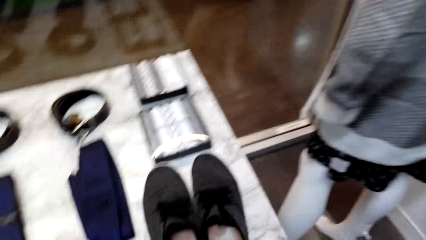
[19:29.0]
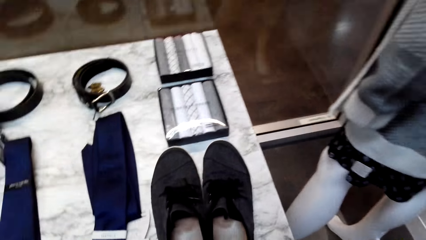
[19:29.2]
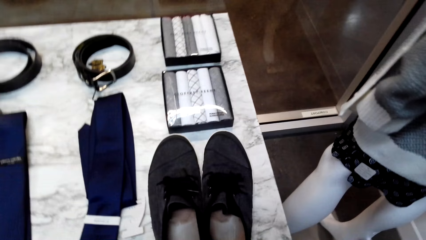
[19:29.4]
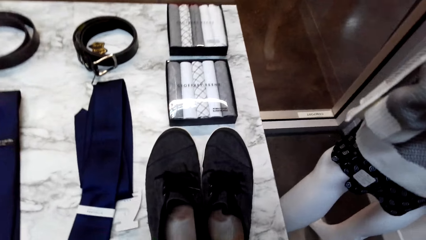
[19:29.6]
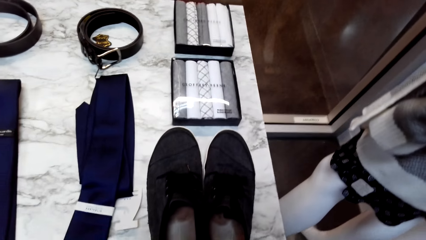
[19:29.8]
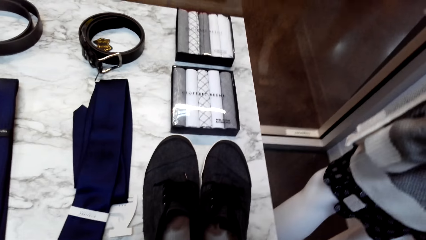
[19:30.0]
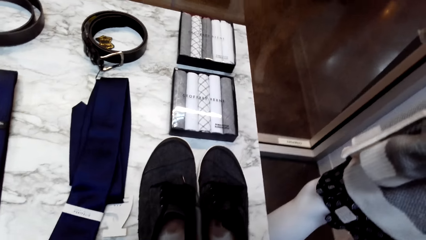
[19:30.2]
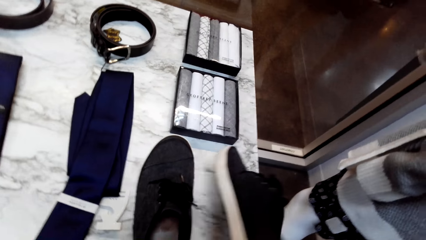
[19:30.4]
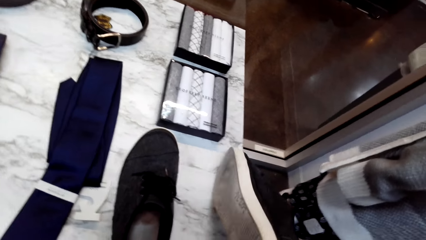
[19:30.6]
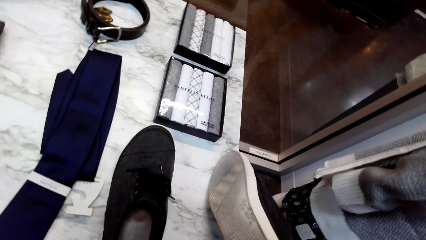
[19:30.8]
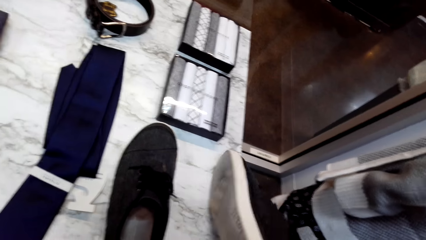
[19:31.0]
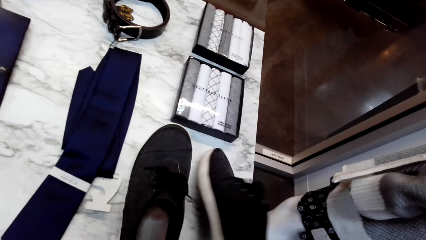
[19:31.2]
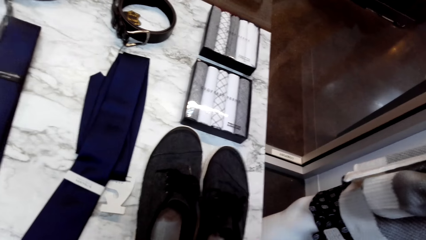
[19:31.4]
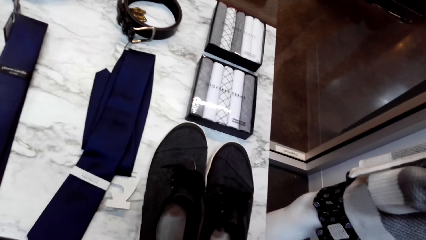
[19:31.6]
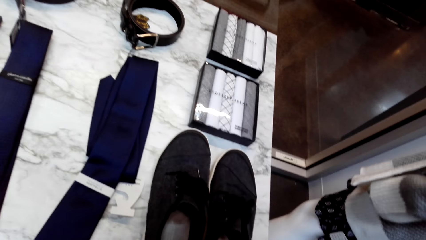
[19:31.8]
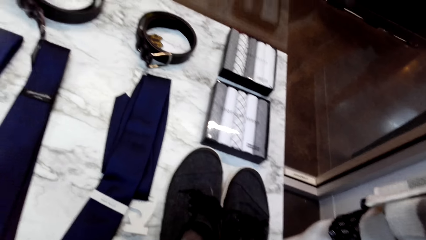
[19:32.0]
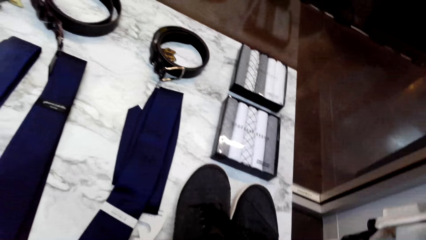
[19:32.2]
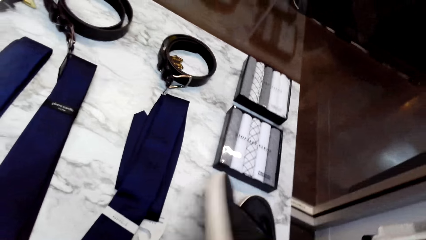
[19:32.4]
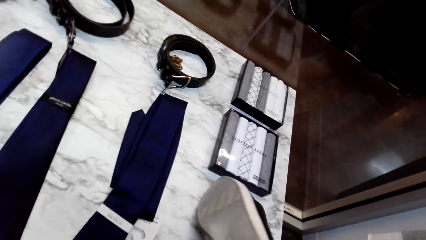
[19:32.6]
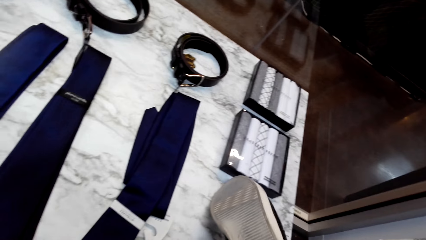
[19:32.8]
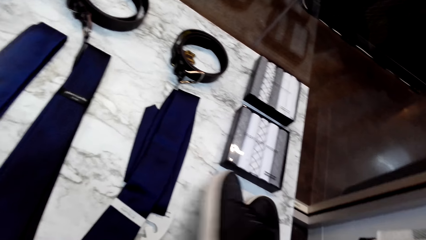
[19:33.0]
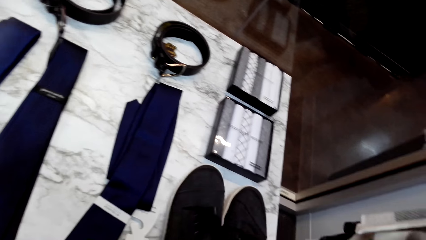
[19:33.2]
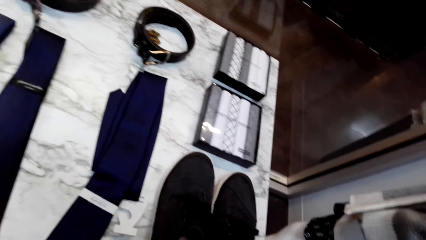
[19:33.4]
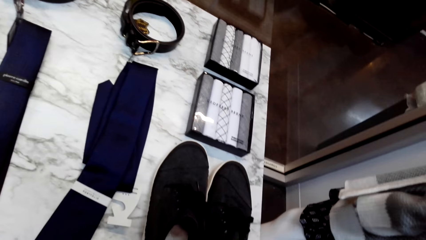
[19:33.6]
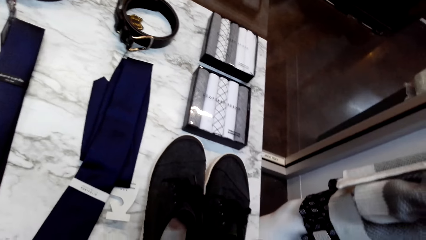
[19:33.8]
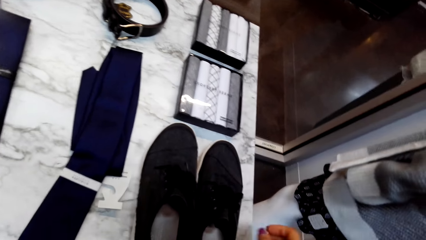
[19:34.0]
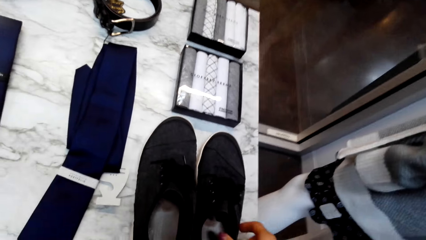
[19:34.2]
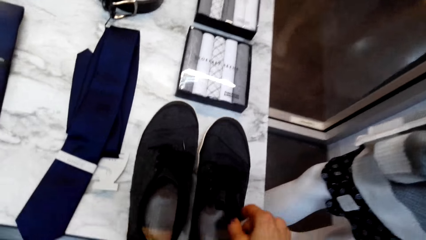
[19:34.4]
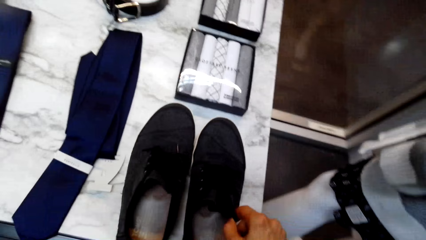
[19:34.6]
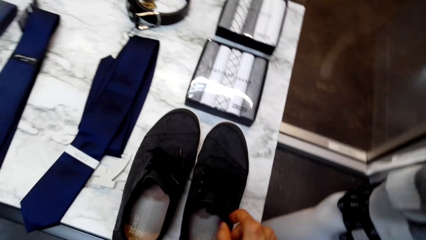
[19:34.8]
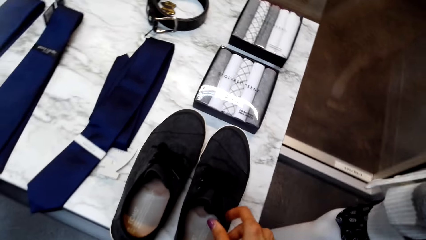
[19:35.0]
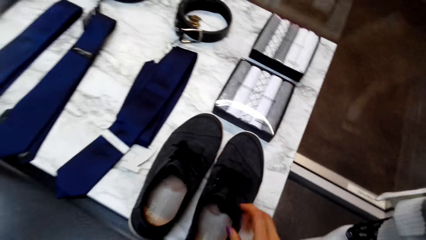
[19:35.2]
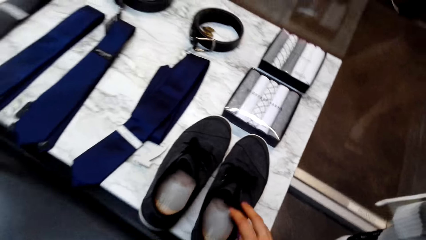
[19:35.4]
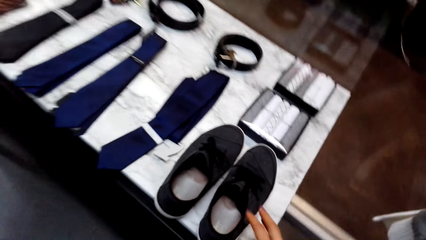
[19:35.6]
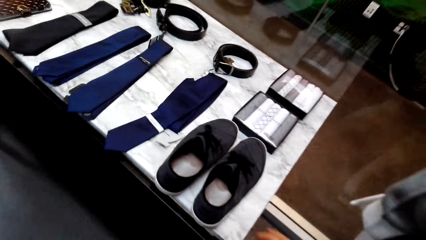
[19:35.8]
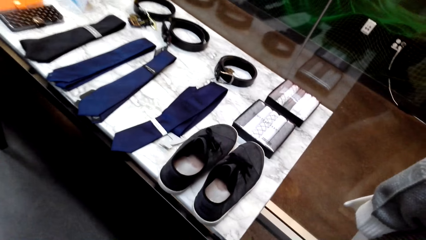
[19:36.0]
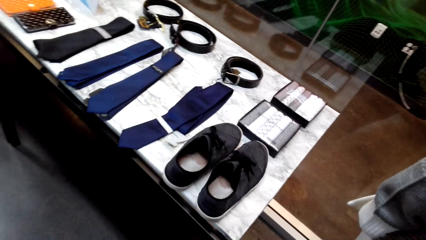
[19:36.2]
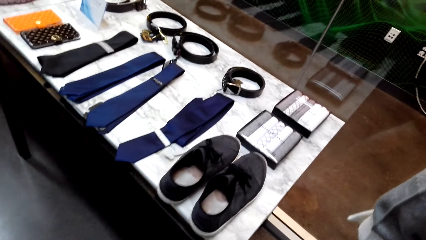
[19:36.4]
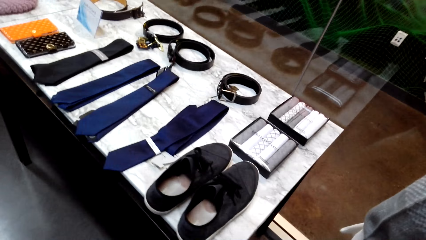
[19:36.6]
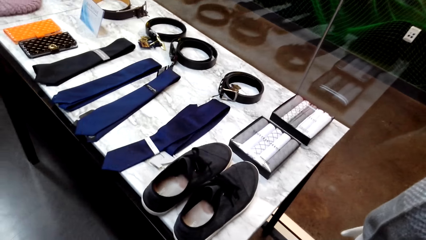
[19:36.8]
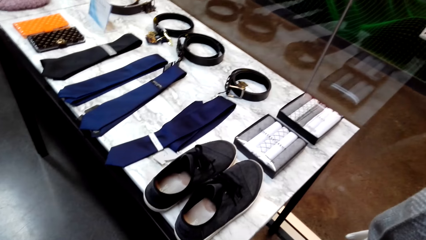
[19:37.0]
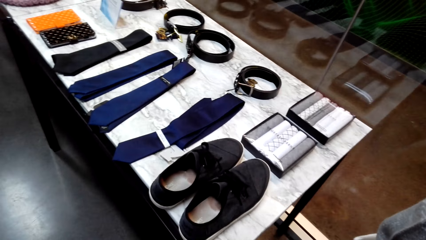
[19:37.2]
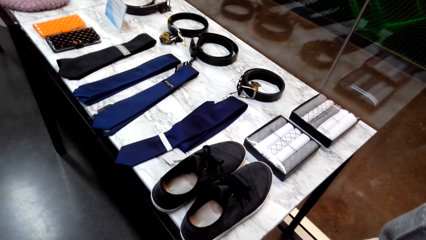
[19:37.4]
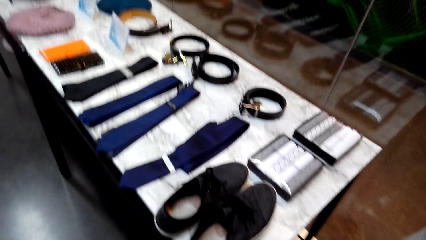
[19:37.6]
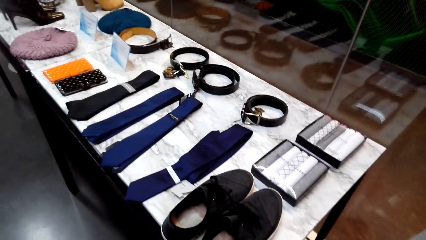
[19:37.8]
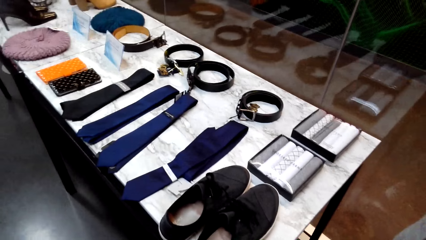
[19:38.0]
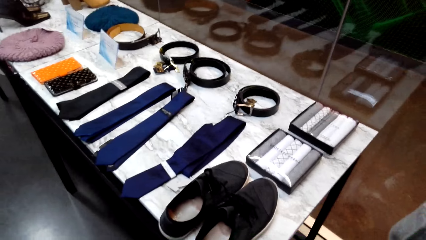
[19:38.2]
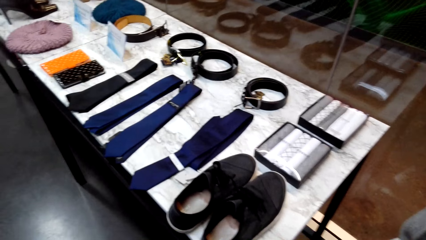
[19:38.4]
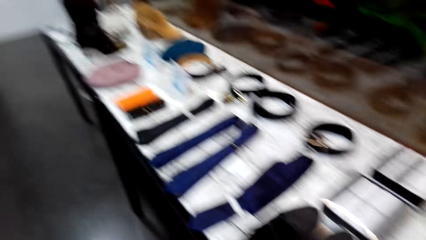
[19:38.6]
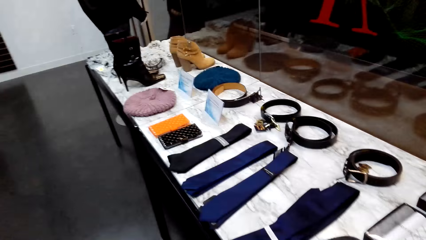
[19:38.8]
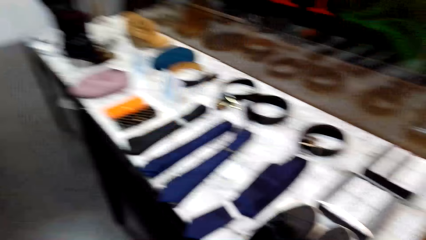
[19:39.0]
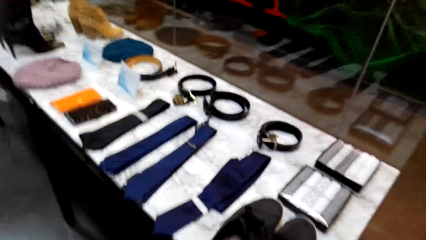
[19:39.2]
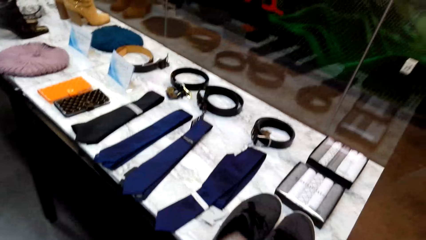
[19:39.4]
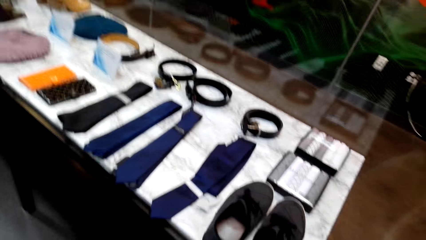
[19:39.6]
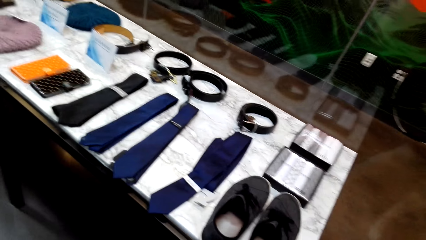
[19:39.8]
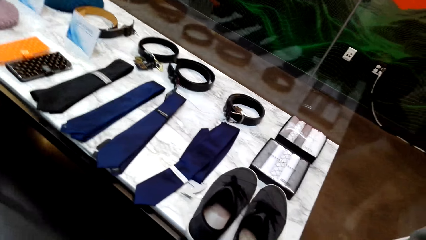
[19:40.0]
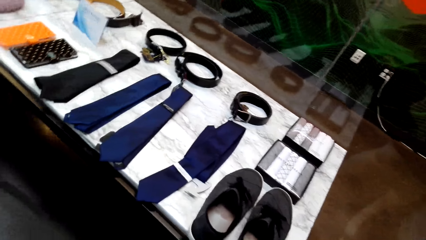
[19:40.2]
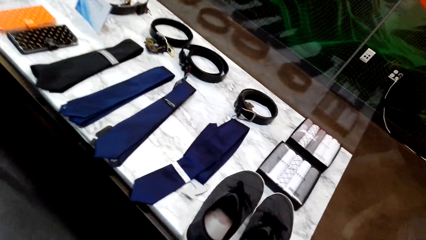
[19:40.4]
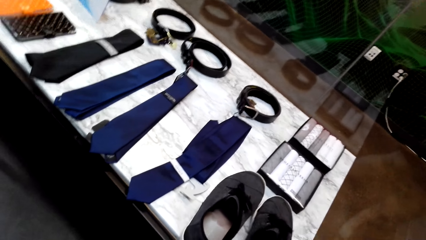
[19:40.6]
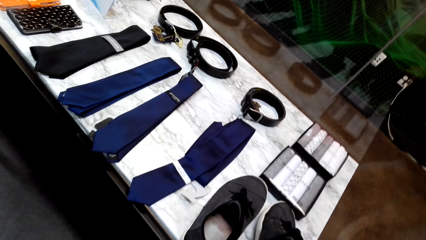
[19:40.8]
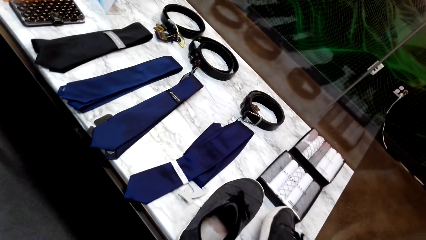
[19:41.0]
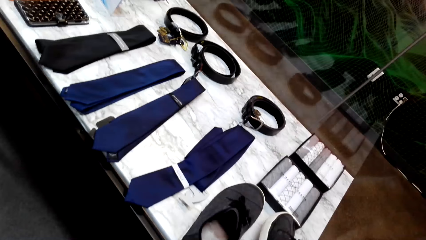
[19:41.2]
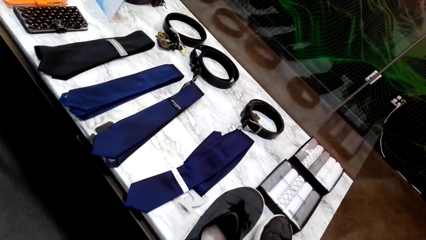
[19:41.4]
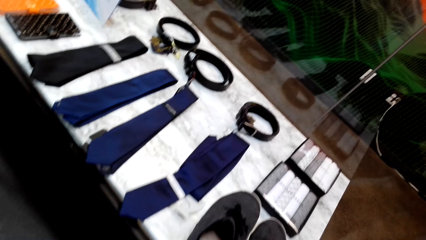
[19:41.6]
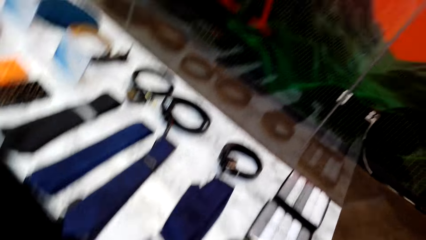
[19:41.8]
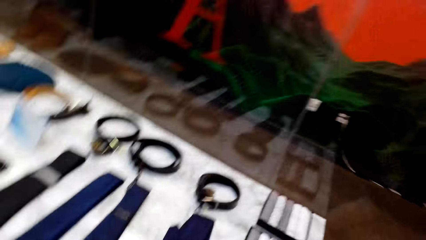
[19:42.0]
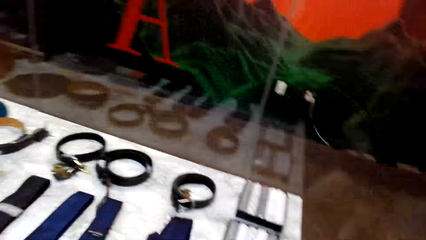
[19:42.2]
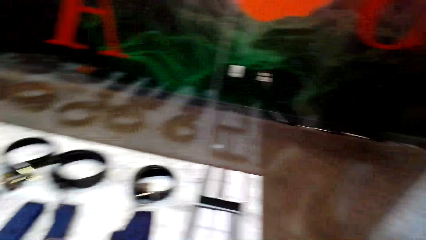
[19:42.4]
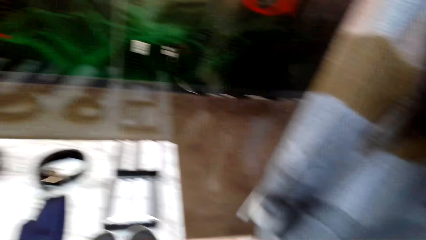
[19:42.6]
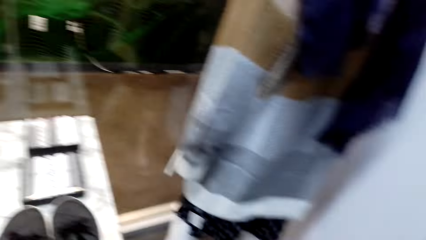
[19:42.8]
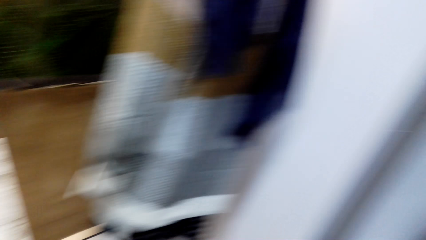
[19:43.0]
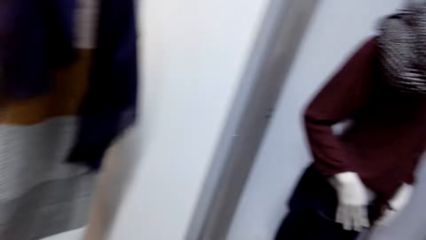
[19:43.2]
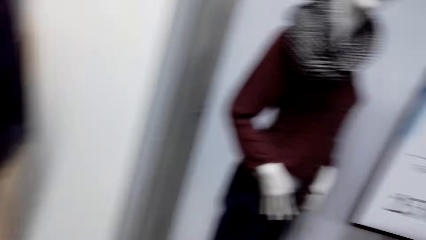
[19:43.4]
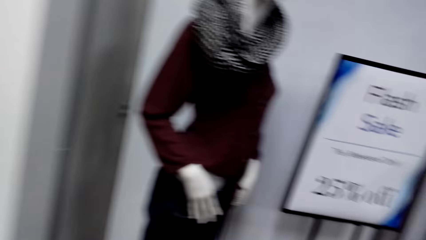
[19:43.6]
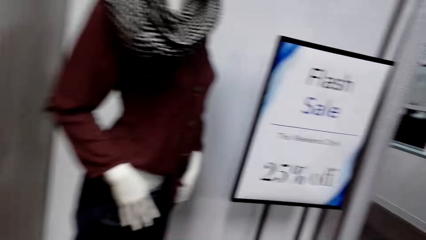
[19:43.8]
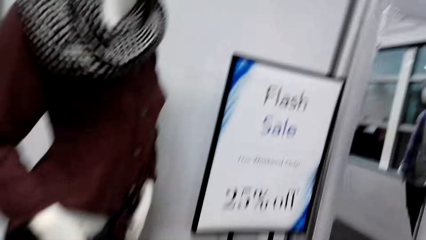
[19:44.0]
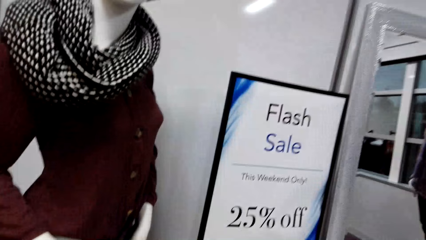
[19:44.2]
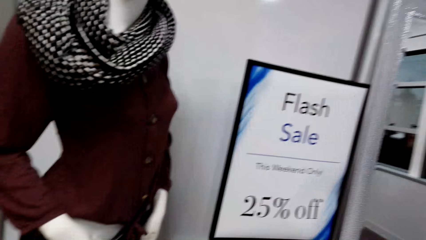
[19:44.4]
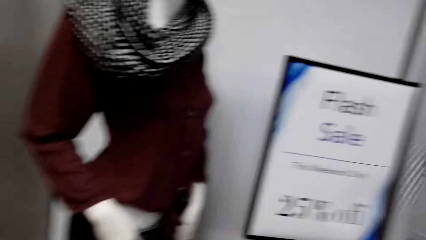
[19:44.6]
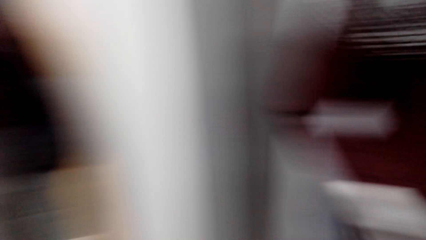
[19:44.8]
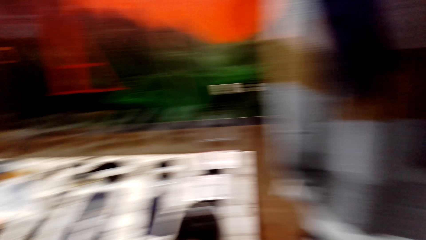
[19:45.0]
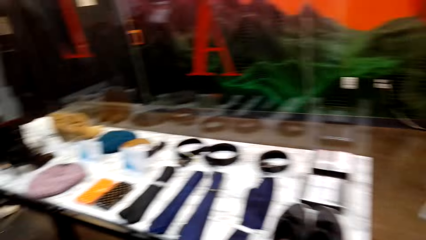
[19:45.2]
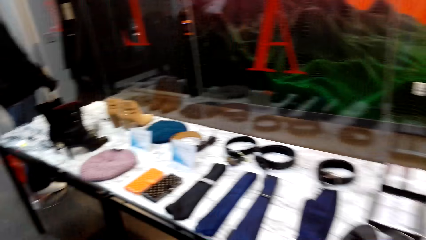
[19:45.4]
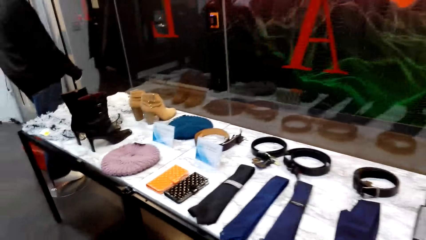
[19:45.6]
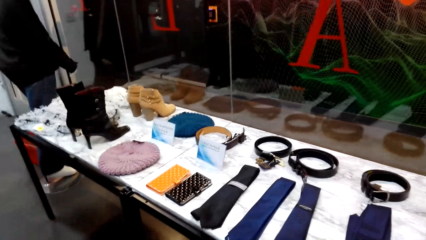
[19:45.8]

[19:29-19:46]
The camera wearer inspects the pair of shoes. They touch the shoes. They talk to a man. The man talks to the camera wearer. The camera wearer inspects the pair of shoes. They walk about the store.
